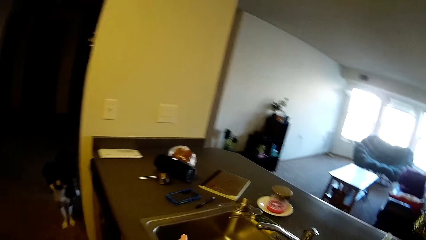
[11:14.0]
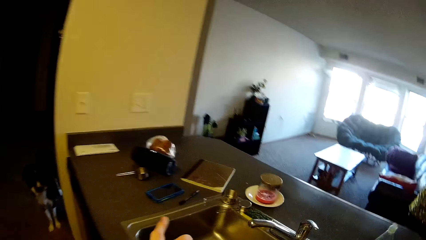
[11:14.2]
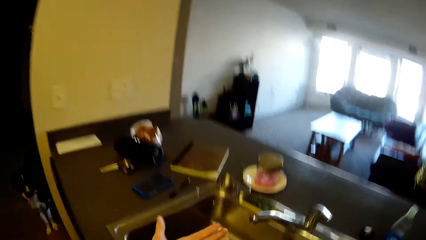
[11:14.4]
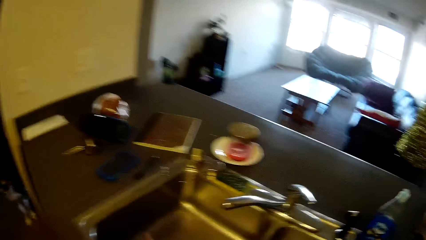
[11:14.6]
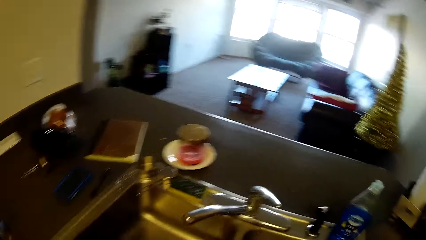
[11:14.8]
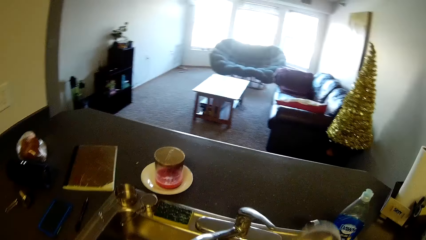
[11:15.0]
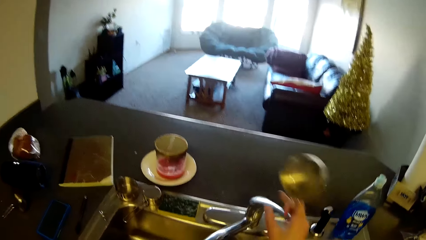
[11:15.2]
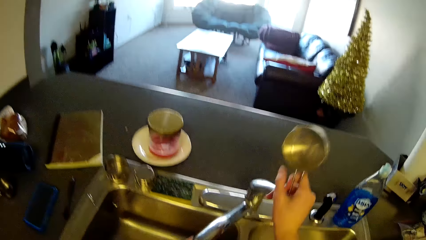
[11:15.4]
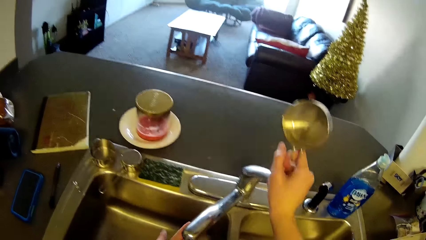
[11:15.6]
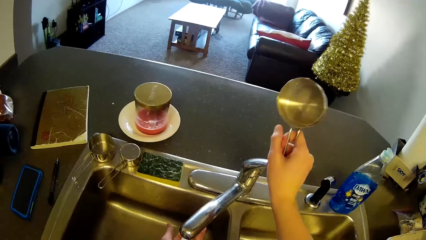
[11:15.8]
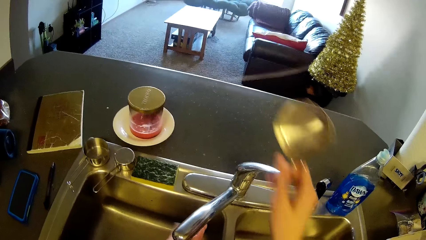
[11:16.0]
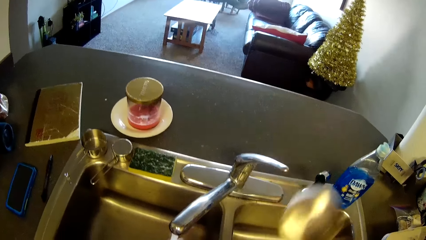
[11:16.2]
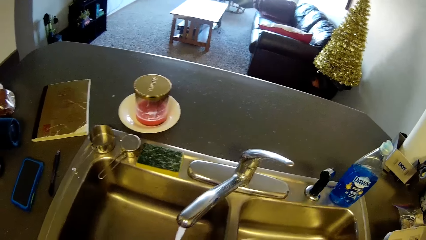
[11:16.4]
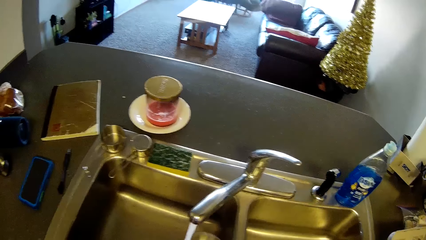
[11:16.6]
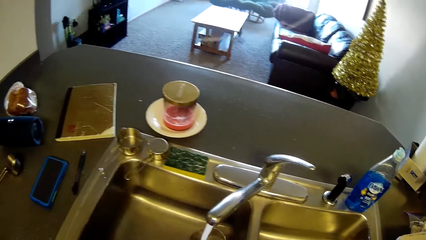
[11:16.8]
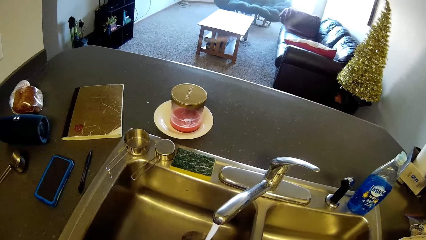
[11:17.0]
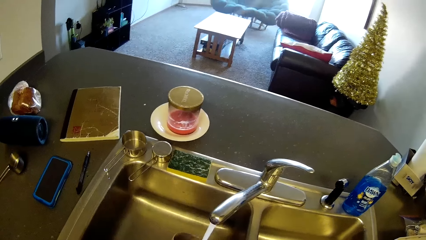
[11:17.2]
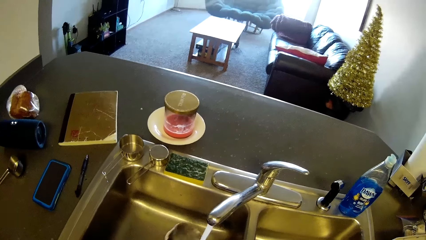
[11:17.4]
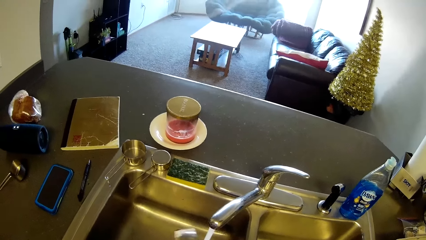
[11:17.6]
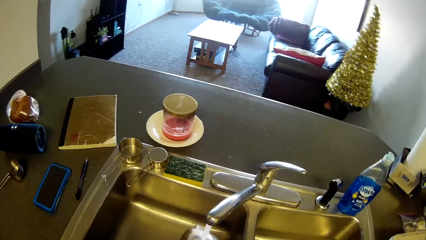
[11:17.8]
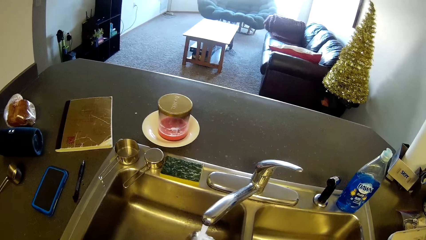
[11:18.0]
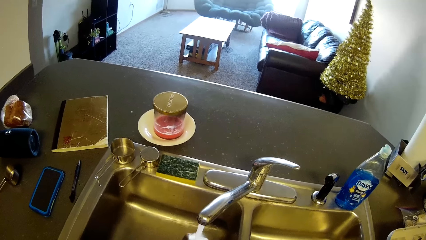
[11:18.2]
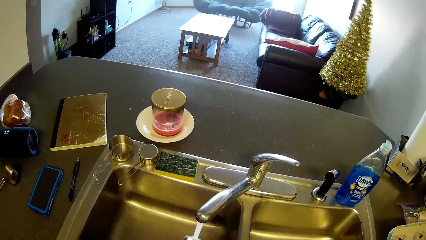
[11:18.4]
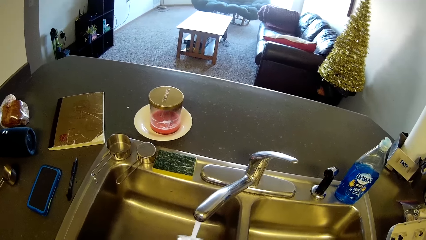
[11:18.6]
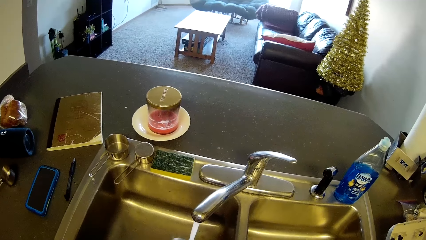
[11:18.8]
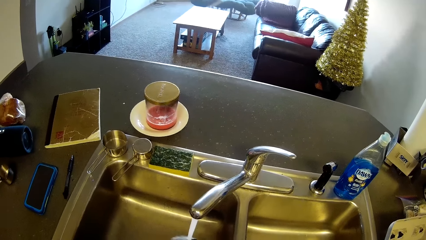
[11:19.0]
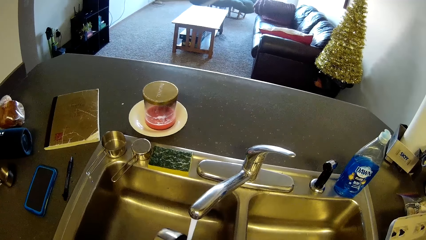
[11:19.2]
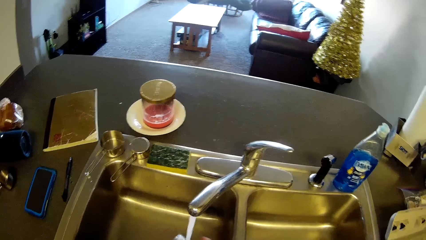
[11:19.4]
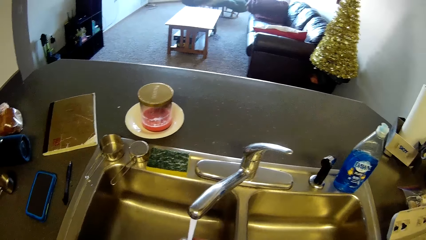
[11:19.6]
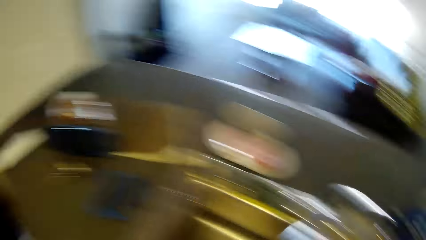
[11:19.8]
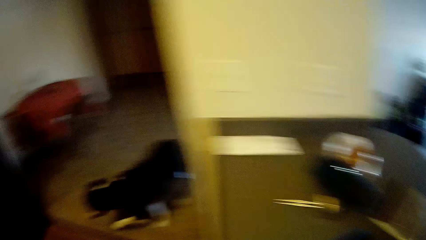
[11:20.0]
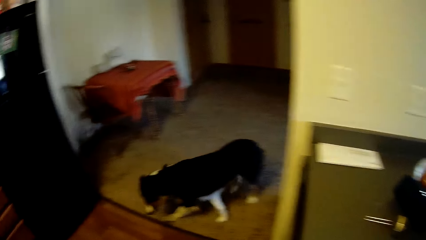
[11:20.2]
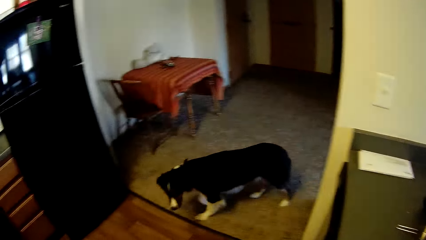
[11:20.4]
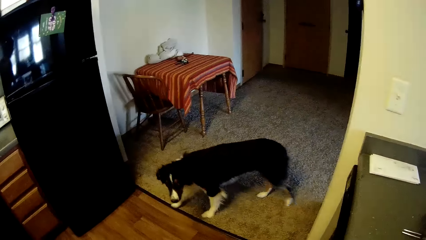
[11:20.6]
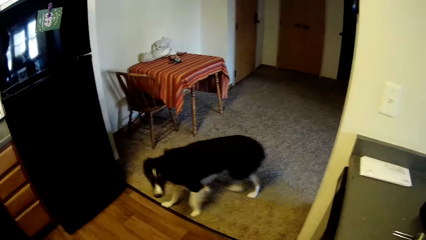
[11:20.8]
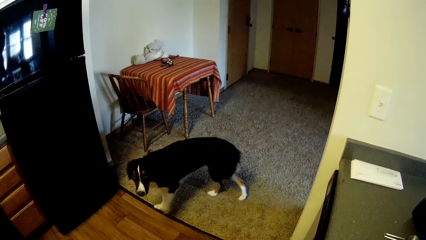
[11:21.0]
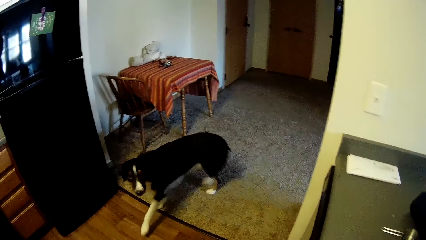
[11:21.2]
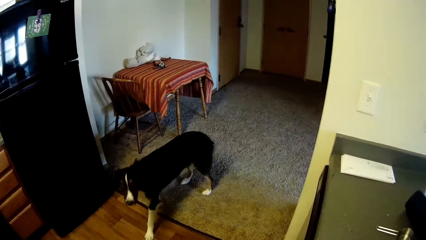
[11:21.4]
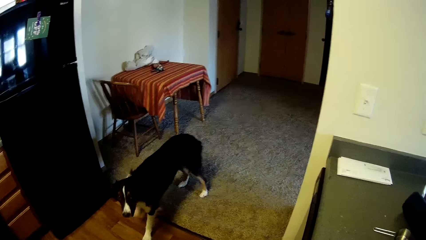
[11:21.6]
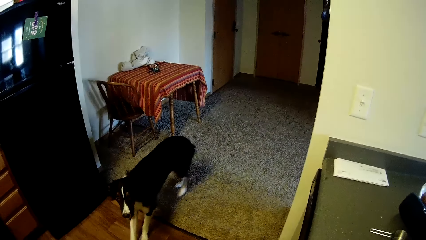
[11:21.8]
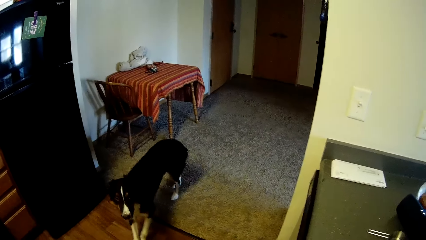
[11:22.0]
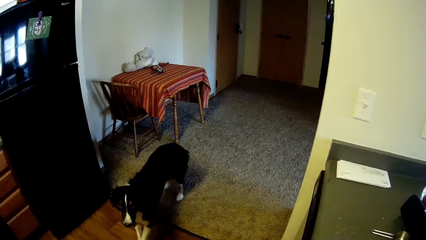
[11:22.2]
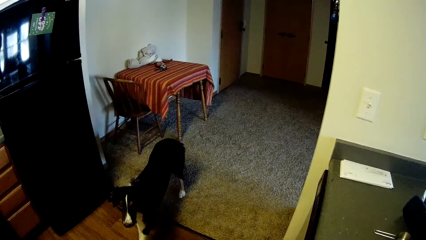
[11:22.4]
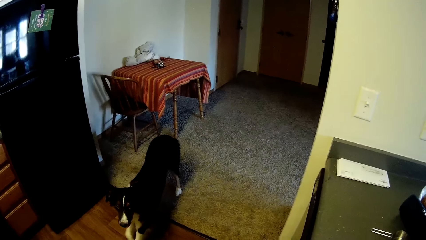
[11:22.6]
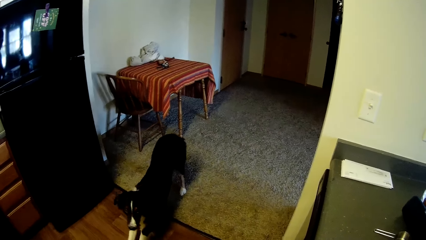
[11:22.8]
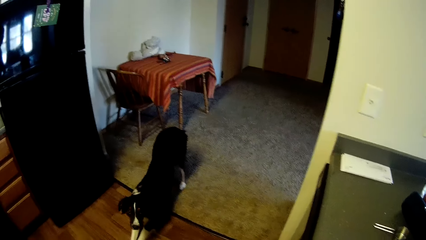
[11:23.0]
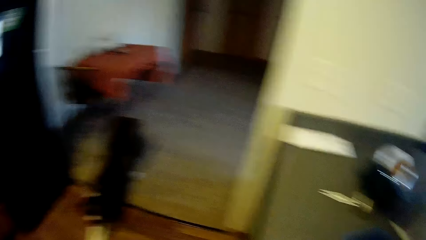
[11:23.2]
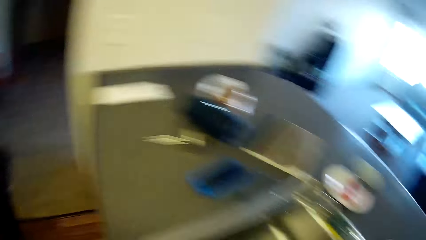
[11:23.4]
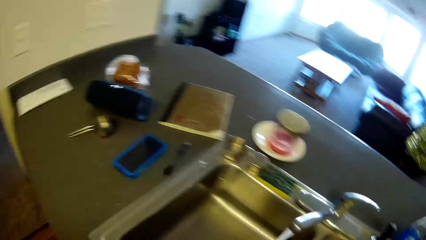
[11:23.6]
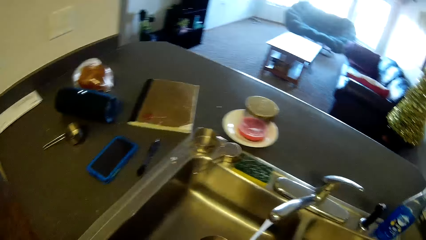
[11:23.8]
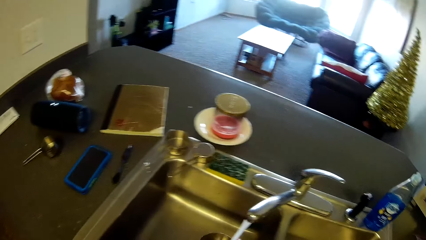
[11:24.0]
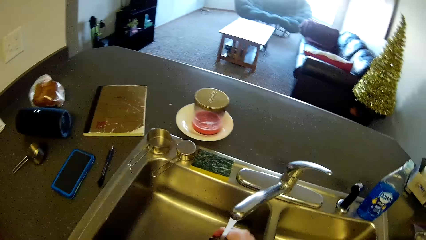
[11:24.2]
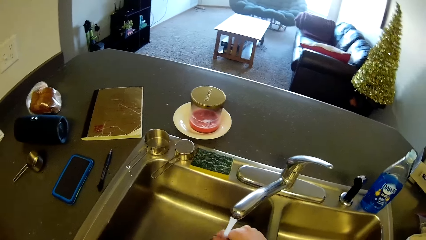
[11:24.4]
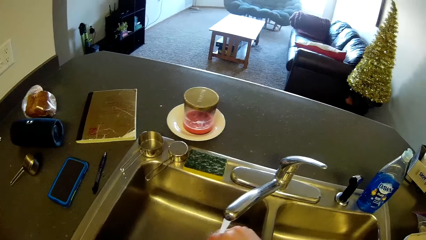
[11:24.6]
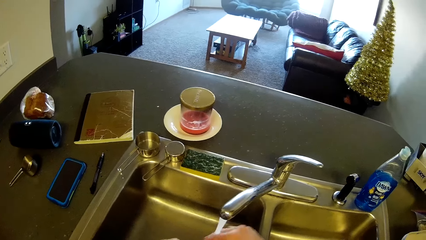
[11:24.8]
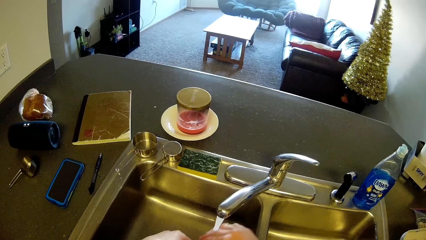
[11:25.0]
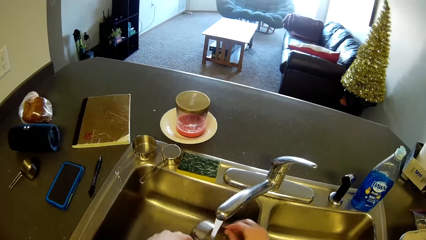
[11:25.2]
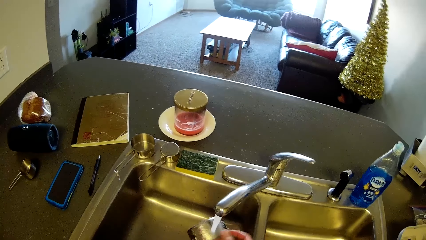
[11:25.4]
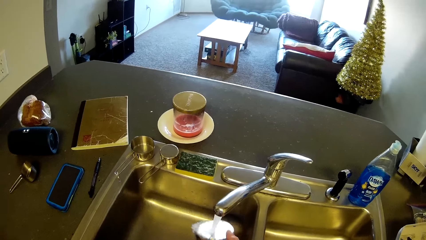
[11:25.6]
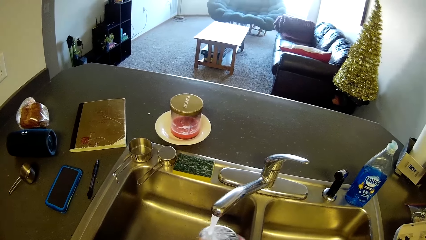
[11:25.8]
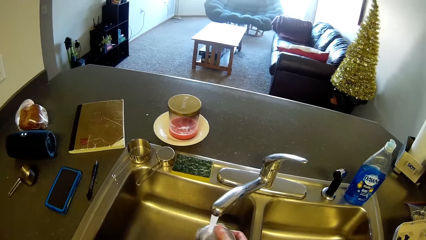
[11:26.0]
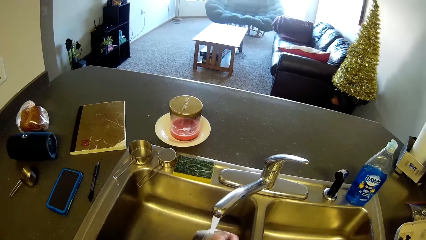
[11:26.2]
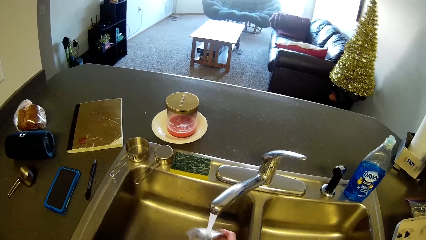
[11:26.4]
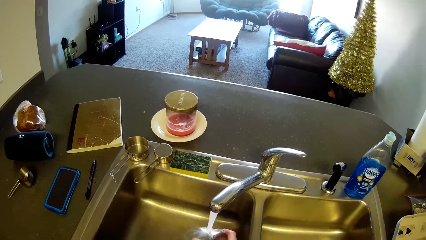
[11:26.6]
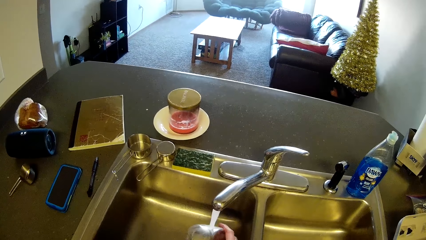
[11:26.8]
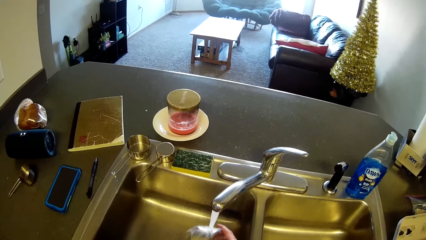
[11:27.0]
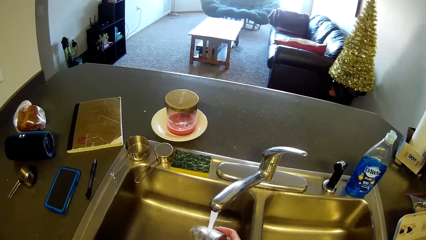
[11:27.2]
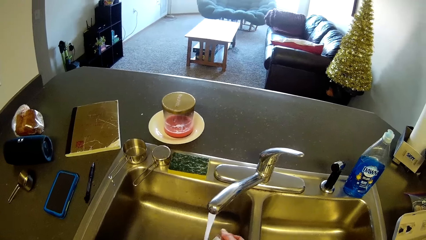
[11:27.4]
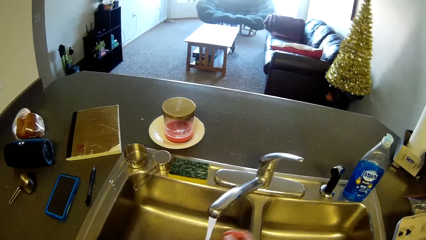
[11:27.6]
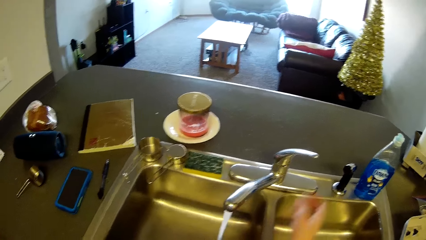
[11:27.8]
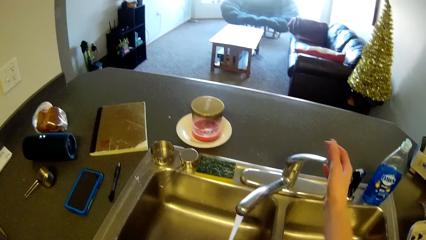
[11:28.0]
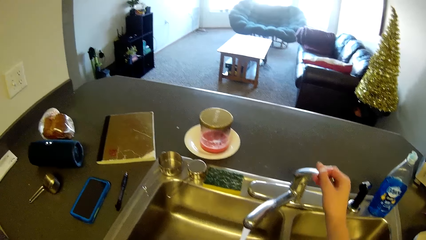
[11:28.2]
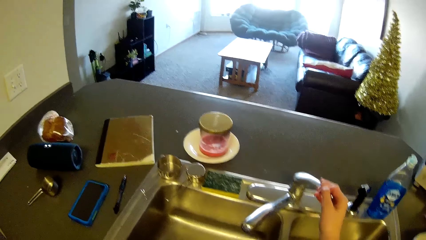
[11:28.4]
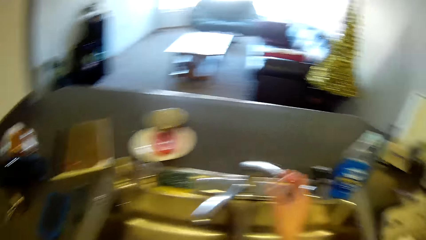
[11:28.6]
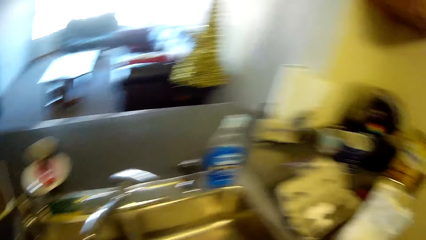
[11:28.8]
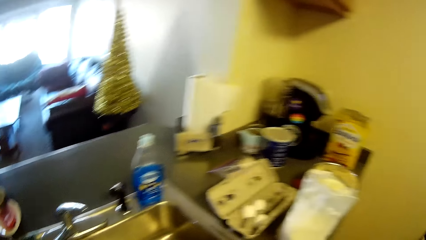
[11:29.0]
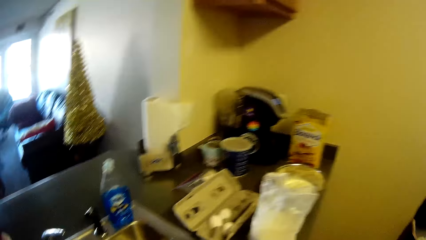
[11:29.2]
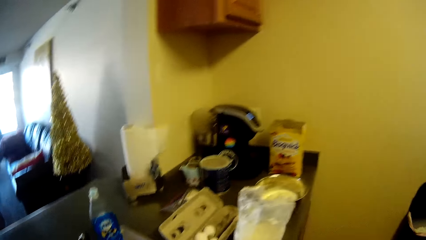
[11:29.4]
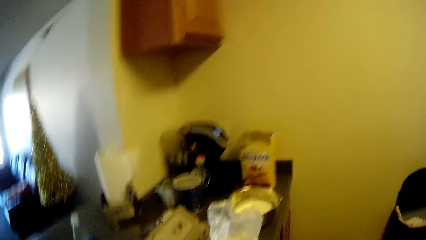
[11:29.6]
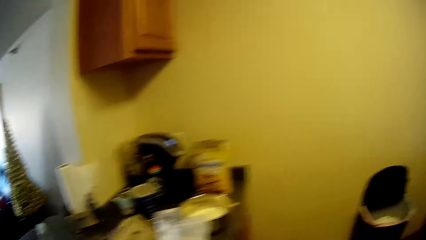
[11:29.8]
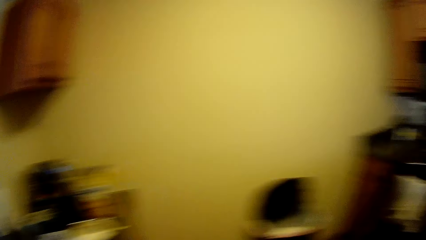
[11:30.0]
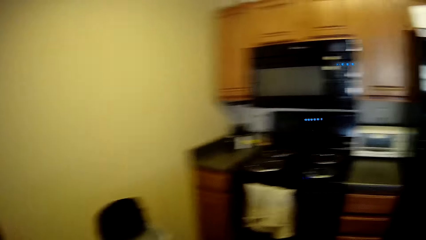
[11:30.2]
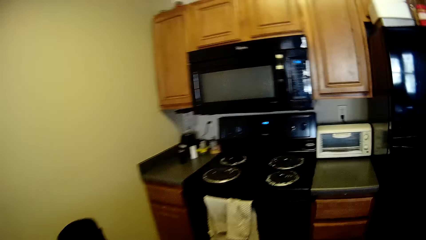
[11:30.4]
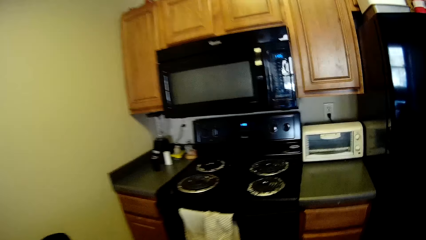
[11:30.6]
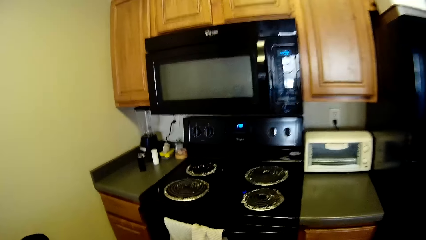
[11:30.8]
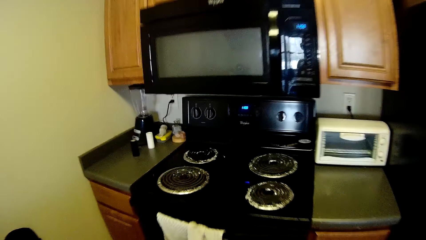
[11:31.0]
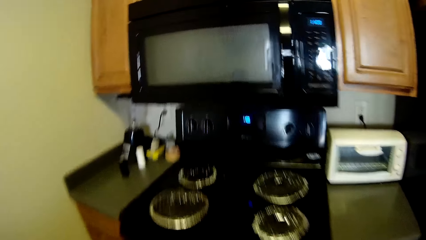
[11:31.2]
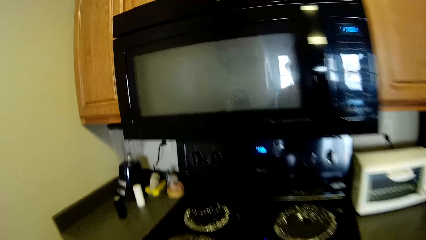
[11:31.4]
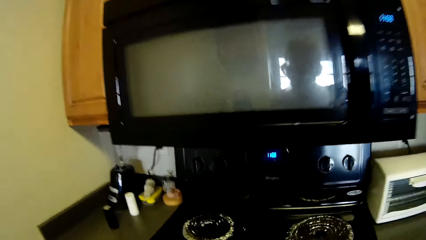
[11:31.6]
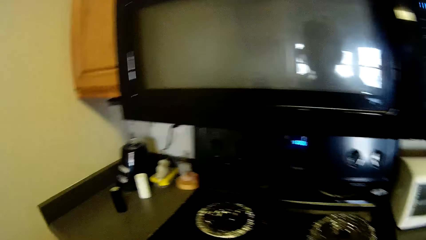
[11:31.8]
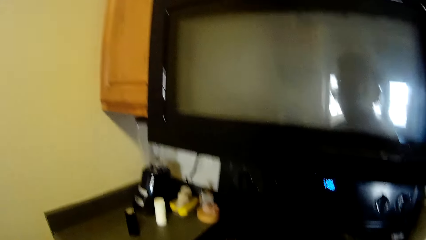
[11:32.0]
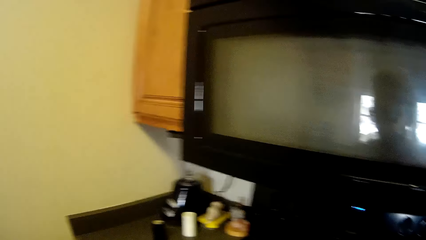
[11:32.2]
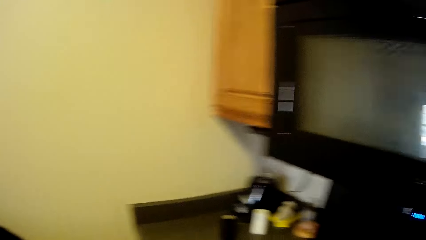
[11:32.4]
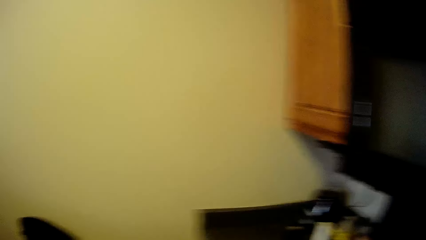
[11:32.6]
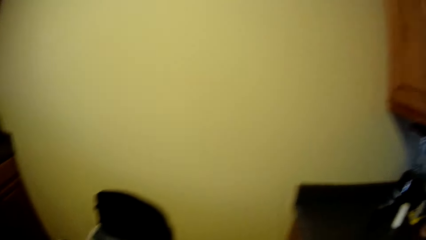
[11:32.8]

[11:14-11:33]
The camera wearer walks towards the sink. They turn on the tap. They rinse the stainless measuring cup. They look toward the dog briefly. They rinse the stainless measuring cup. They turn off the tap. They walk towards the microwave.
